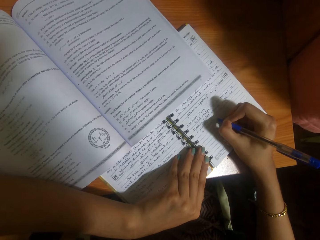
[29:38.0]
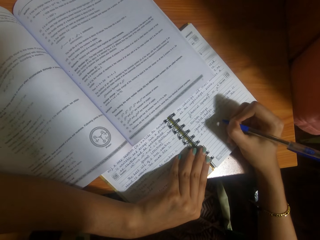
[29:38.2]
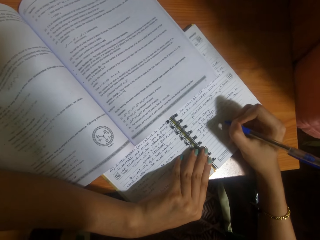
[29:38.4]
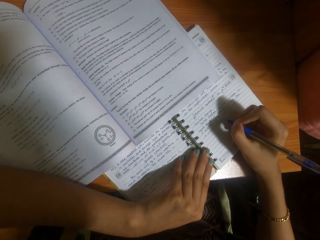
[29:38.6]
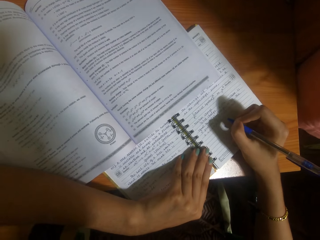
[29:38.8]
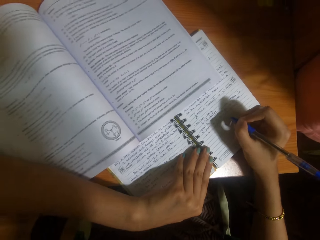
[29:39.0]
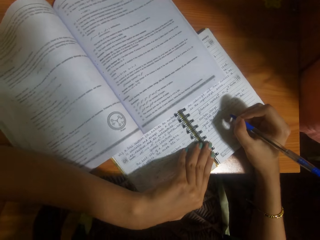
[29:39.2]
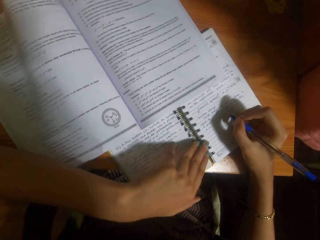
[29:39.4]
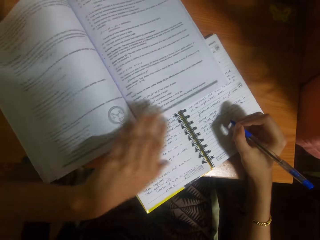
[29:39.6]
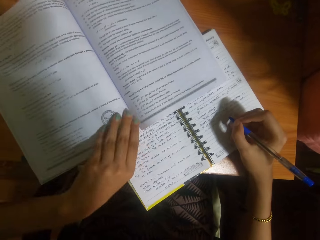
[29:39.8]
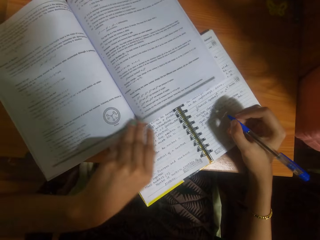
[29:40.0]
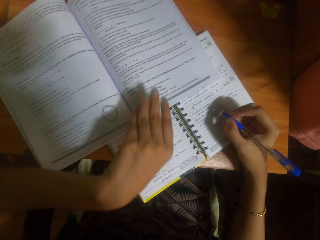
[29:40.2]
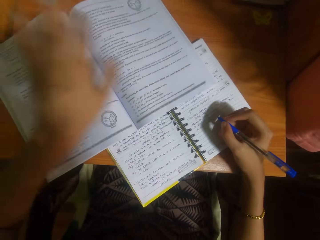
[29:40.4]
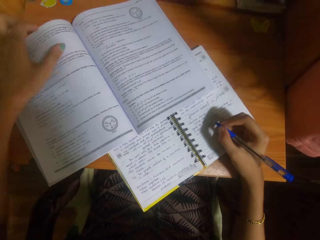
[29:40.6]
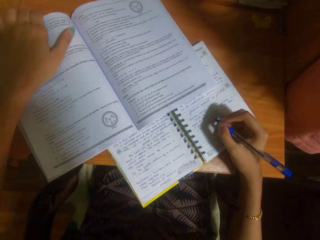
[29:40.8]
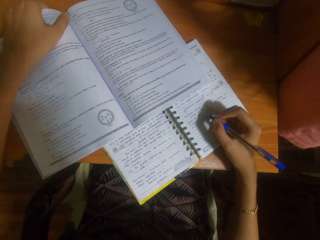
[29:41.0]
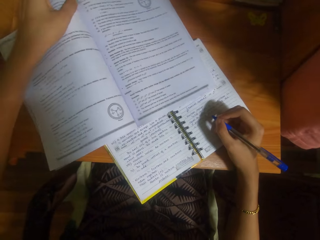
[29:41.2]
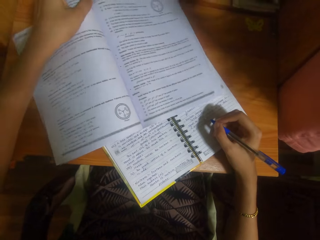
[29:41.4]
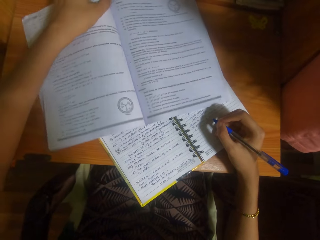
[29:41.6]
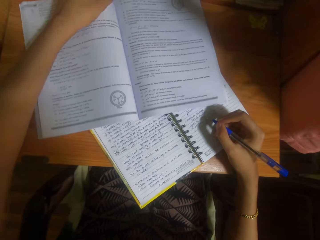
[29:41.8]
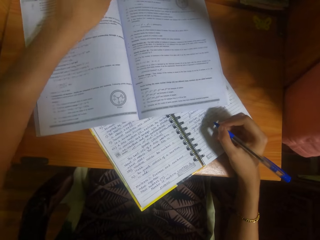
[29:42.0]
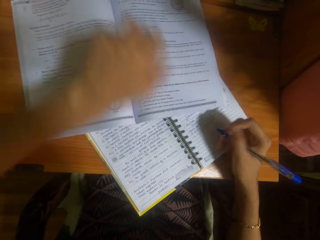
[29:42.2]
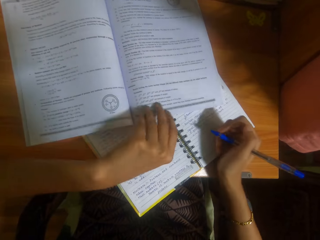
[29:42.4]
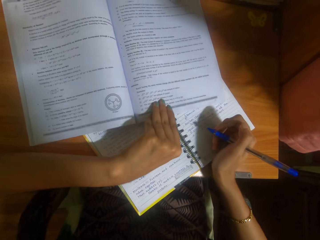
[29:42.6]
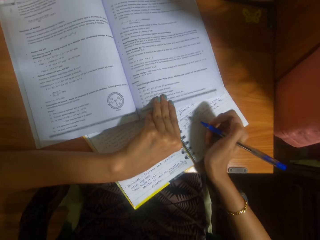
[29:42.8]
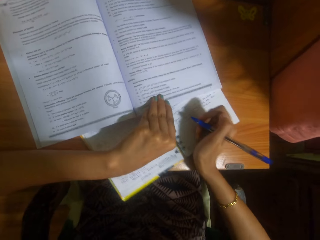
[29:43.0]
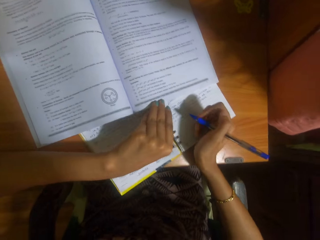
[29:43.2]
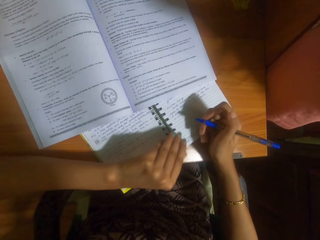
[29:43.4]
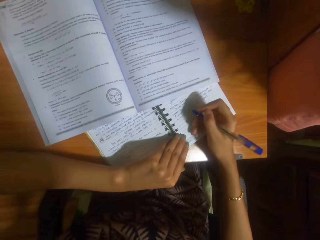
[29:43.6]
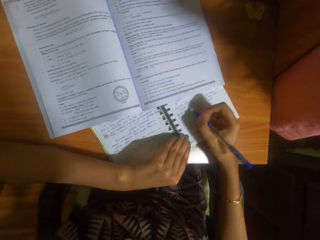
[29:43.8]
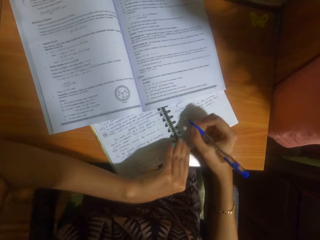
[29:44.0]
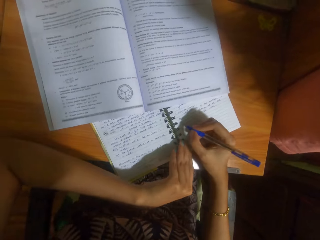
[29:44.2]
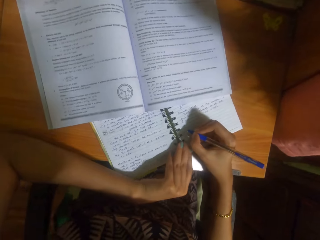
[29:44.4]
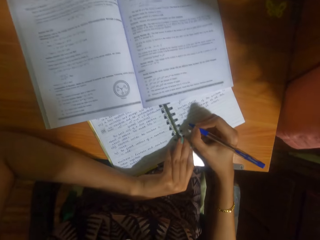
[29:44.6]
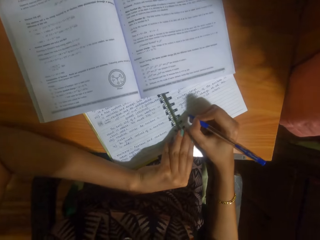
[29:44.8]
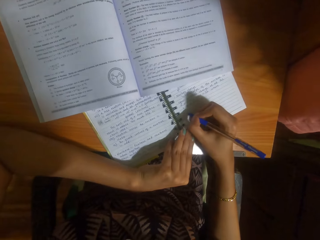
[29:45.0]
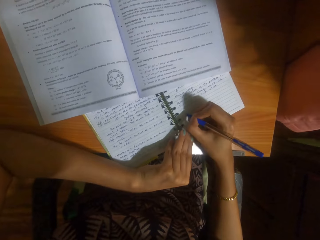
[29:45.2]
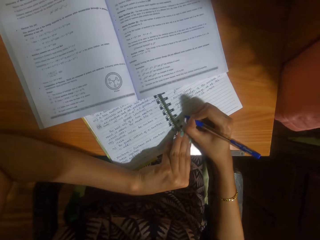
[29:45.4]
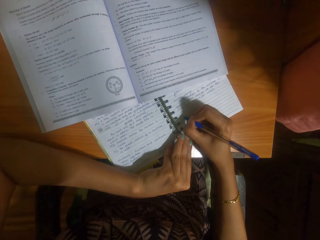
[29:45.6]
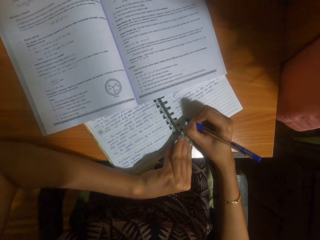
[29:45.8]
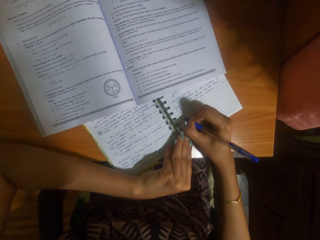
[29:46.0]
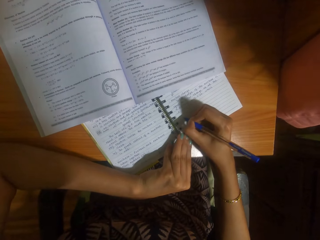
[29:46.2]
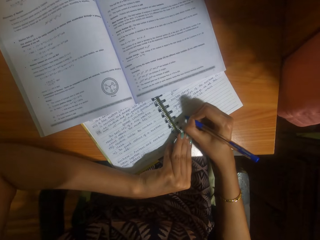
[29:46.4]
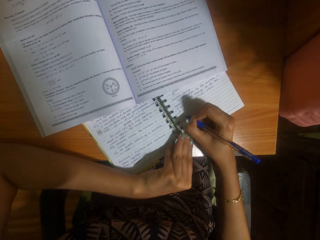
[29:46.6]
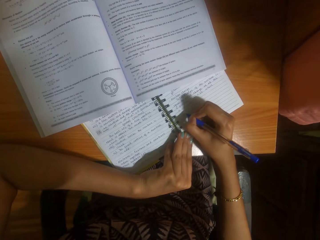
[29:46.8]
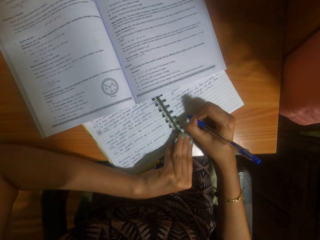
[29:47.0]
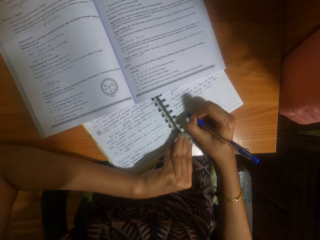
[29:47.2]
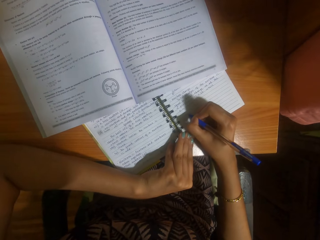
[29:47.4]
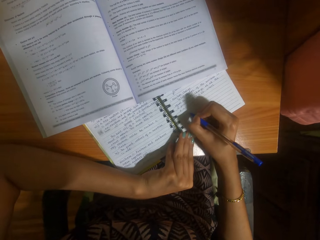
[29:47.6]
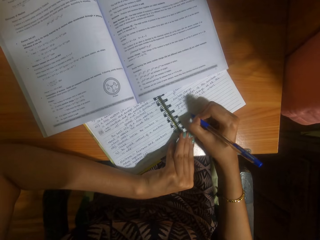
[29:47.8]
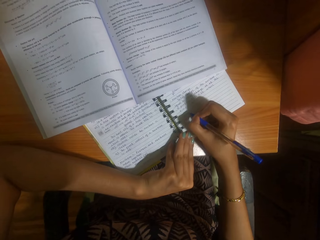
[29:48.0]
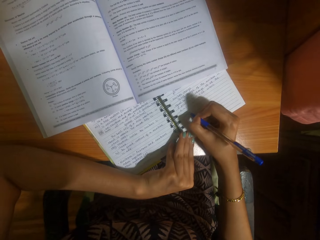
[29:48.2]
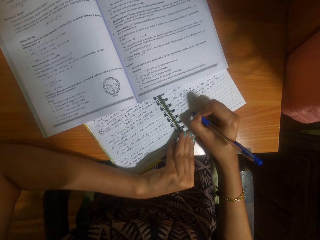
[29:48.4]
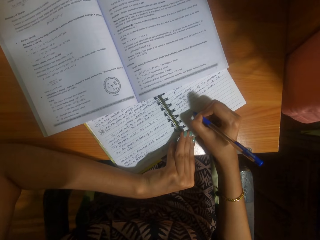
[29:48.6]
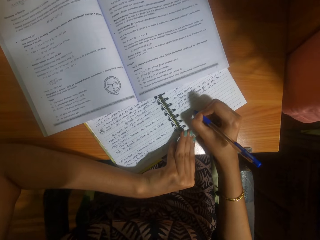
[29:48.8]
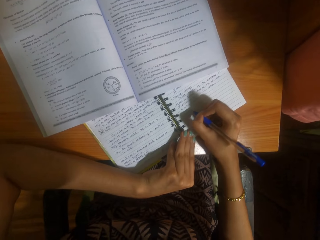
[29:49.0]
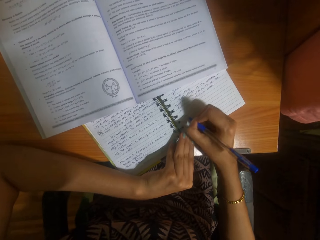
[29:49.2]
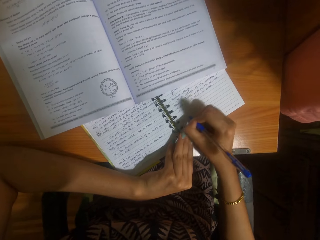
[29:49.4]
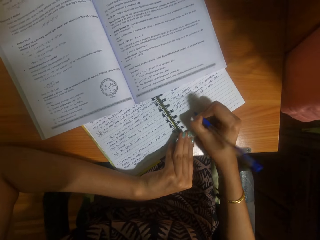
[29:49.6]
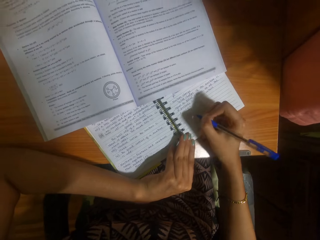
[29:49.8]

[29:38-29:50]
The camera wearer adjusts the textbook on the table with her left hand. She shifts the book on the table under the textbook with her right hand. She rests her left hand on the book on the table. She writes on the book on the table with the pen in her right hand.

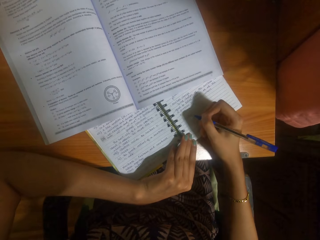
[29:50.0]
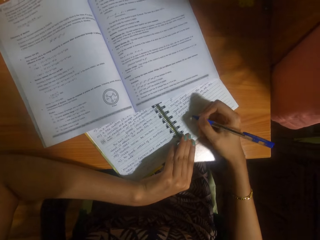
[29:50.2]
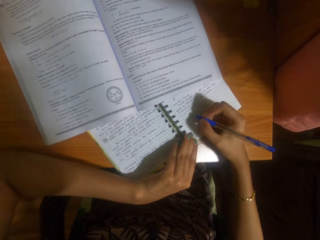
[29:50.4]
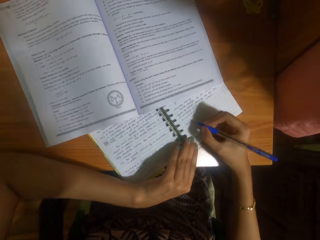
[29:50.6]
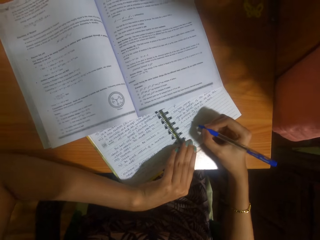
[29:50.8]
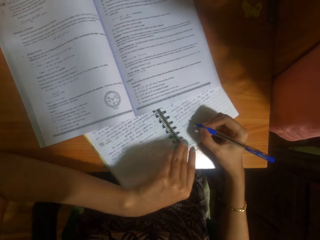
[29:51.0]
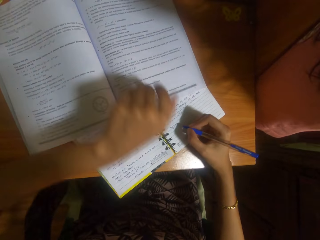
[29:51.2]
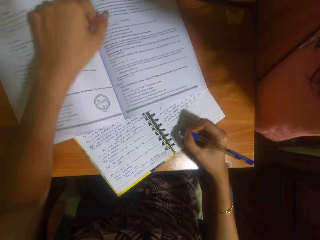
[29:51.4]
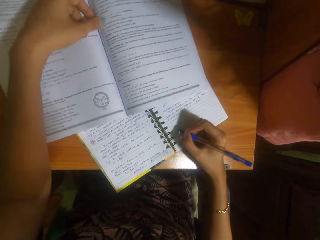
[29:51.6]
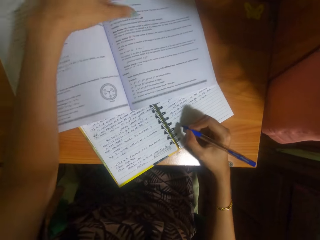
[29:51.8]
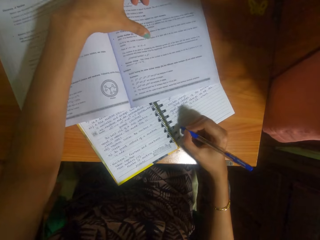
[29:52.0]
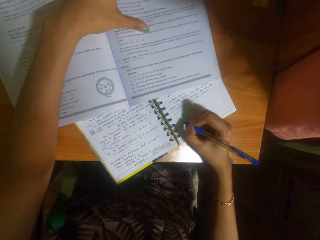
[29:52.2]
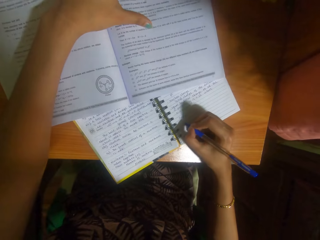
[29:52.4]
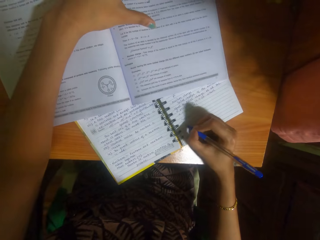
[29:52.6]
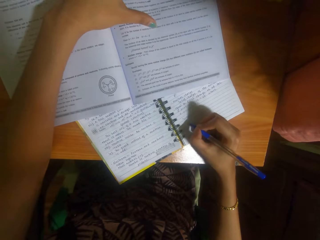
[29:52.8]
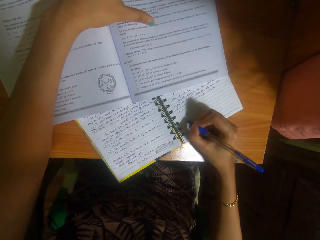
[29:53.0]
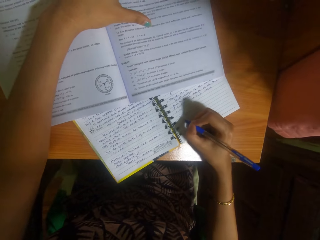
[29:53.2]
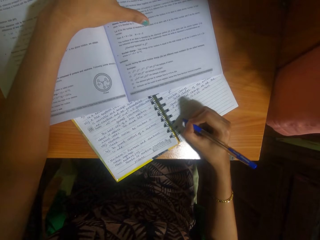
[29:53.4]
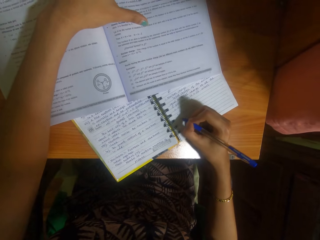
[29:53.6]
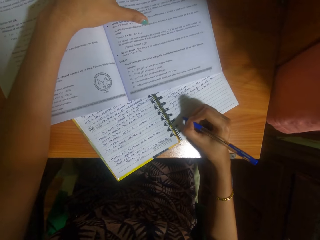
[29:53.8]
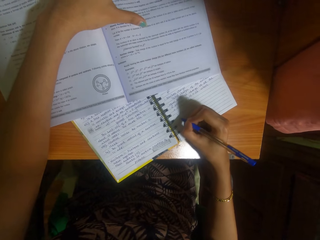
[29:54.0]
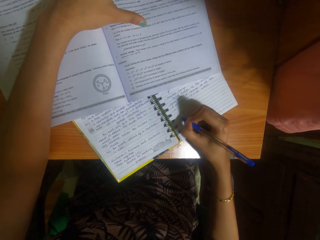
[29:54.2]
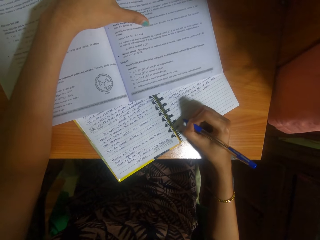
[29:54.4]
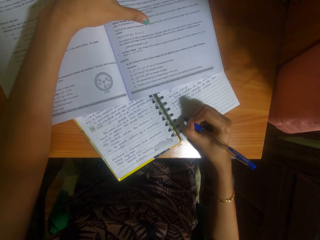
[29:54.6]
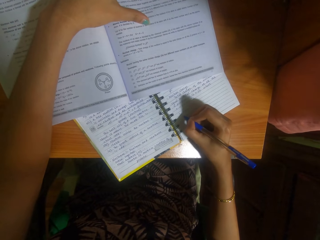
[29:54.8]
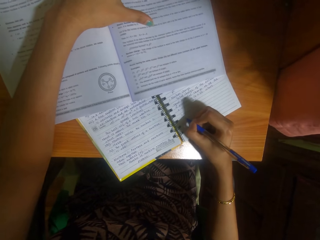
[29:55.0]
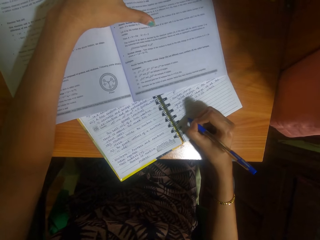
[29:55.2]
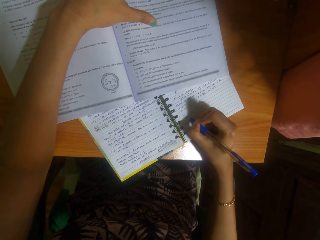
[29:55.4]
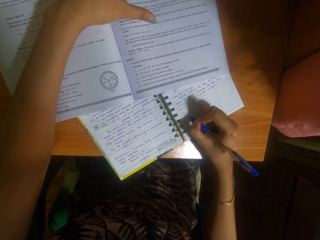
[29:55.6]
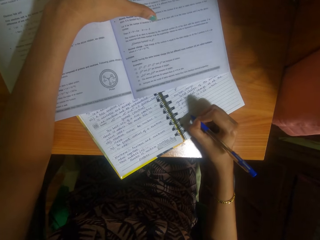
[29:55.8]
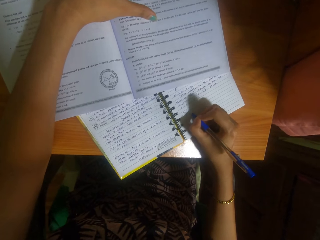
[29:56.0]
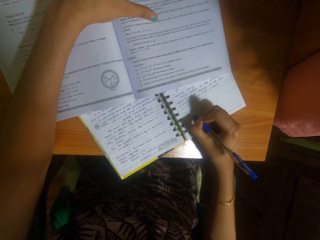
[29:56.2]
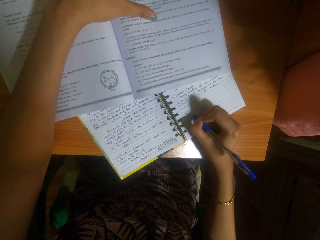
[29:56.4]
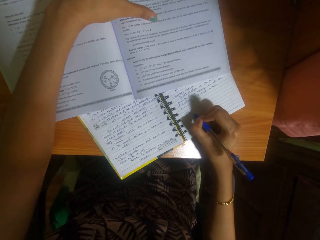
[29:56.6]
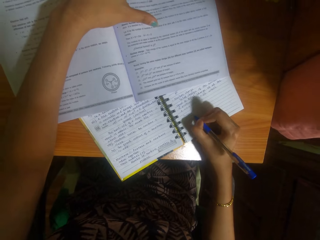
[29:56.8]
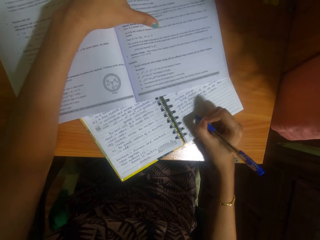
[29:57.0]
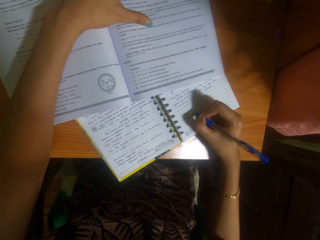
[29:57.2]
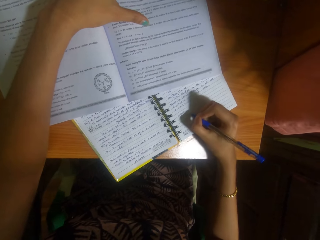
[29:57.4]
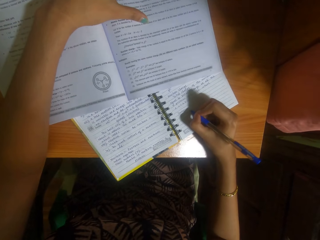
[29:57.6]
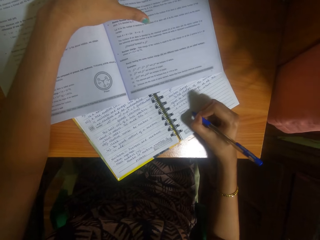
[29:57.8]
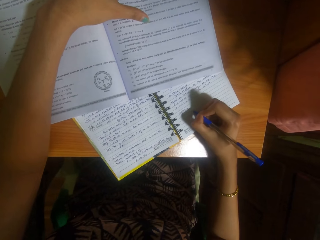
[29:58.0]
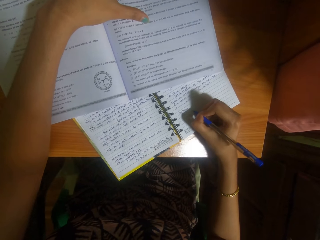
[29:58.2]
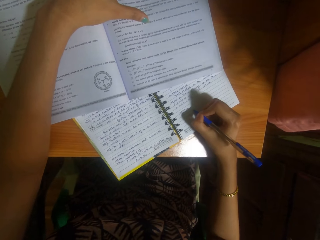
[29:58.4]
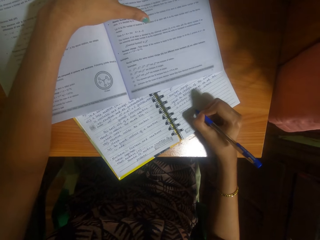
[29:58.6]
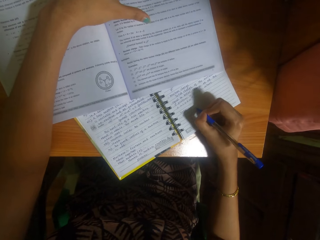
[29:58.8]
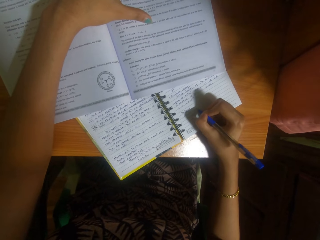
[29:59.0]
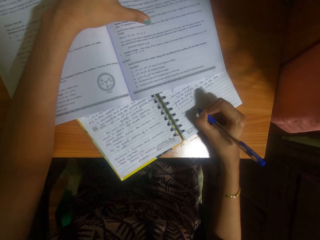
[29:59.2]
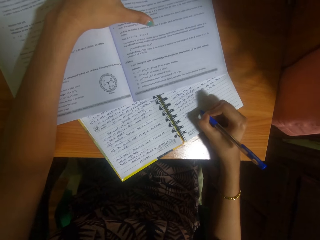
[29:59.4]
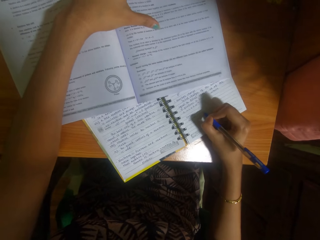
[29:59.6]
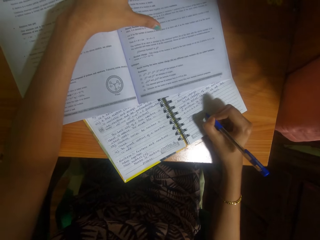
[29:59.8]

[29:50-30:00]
The camera wearer holds the textbook to the table with her left hand. She writes on the book on the table with the pen in her right hand.
